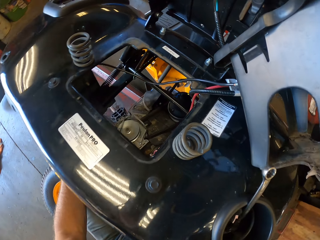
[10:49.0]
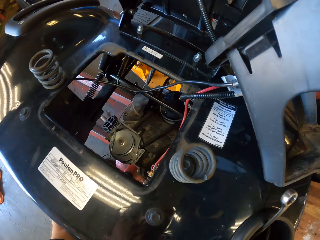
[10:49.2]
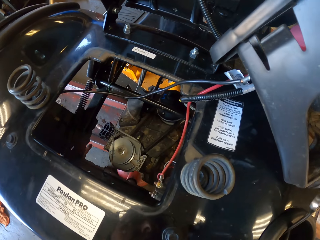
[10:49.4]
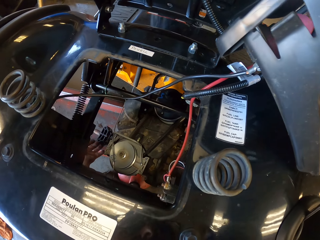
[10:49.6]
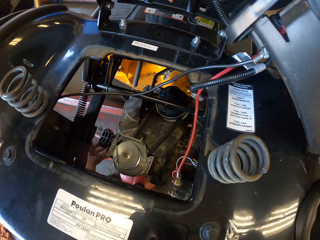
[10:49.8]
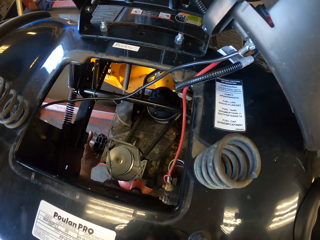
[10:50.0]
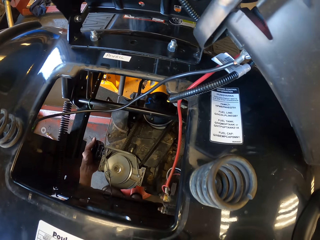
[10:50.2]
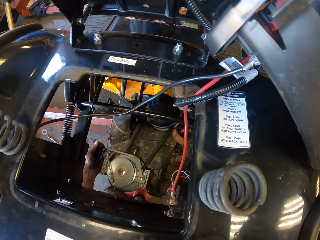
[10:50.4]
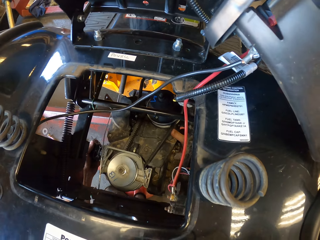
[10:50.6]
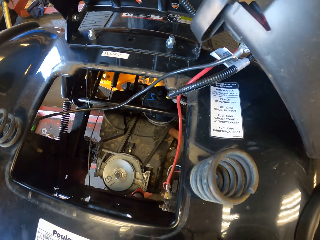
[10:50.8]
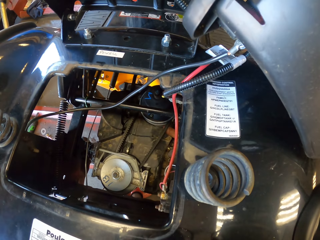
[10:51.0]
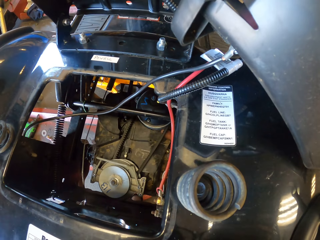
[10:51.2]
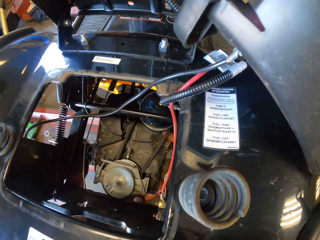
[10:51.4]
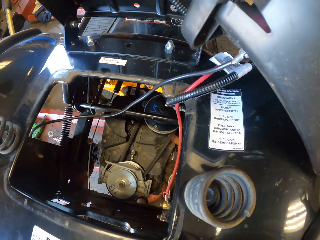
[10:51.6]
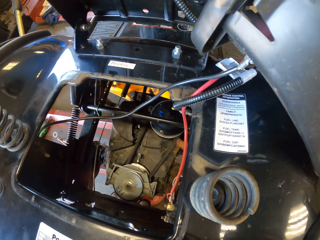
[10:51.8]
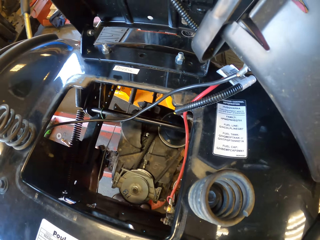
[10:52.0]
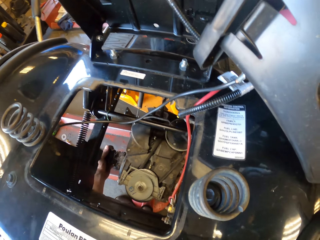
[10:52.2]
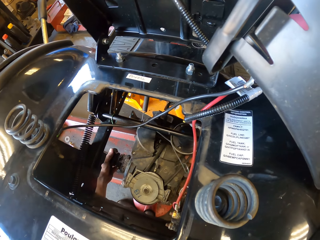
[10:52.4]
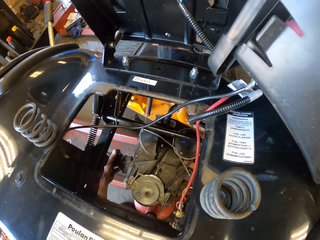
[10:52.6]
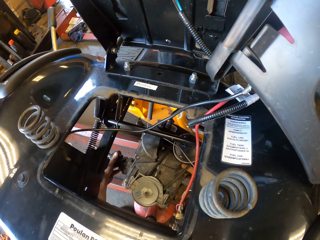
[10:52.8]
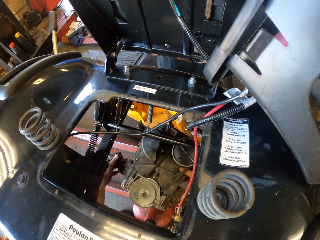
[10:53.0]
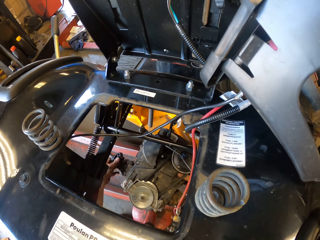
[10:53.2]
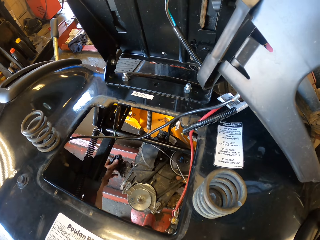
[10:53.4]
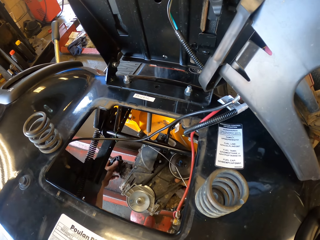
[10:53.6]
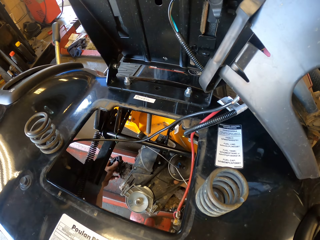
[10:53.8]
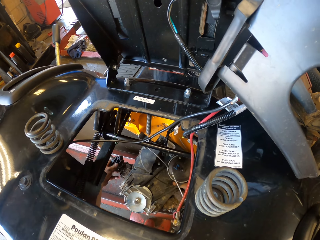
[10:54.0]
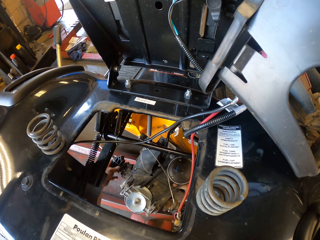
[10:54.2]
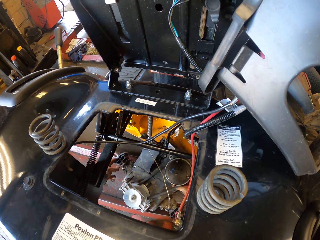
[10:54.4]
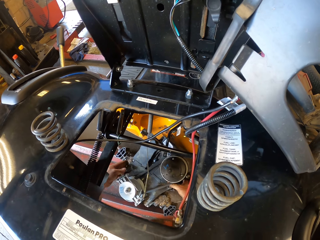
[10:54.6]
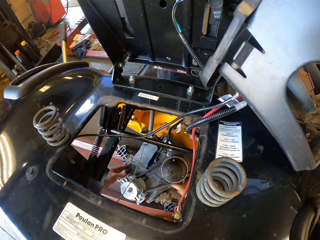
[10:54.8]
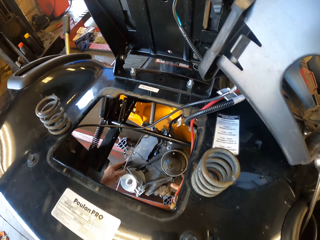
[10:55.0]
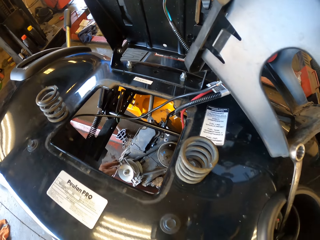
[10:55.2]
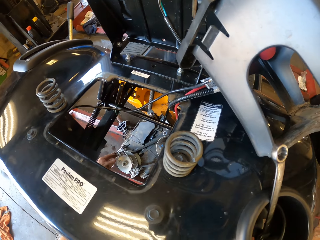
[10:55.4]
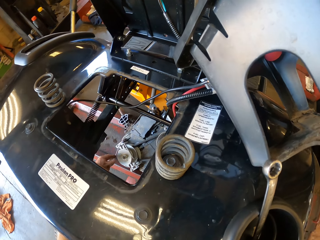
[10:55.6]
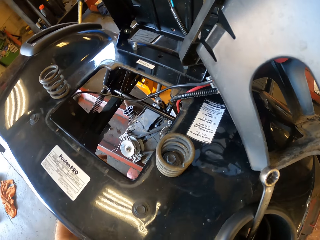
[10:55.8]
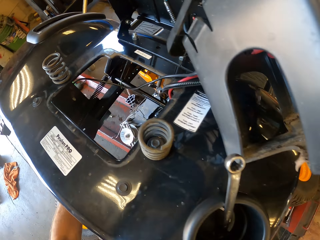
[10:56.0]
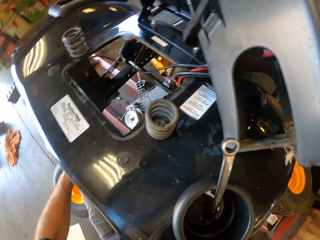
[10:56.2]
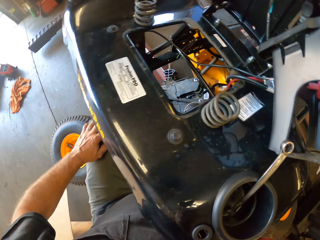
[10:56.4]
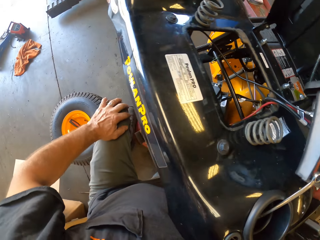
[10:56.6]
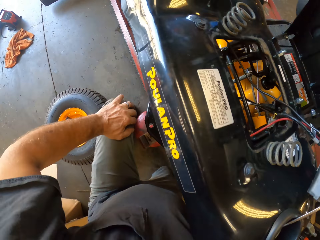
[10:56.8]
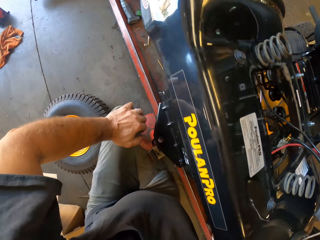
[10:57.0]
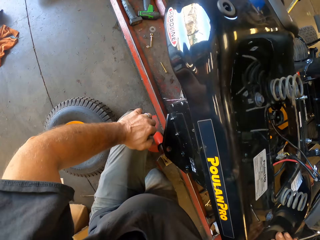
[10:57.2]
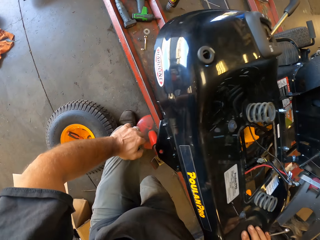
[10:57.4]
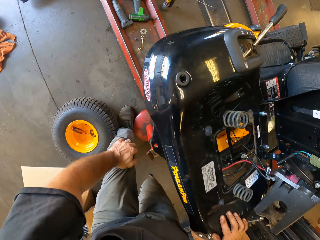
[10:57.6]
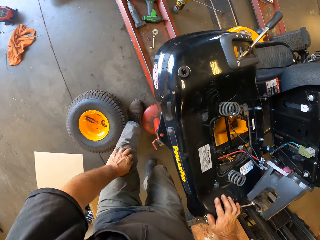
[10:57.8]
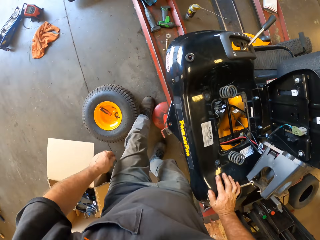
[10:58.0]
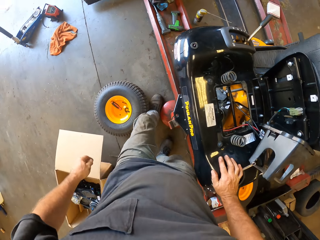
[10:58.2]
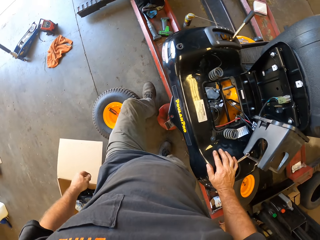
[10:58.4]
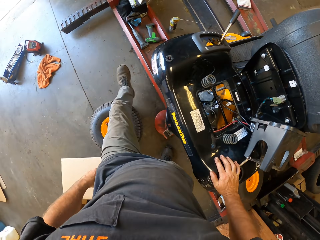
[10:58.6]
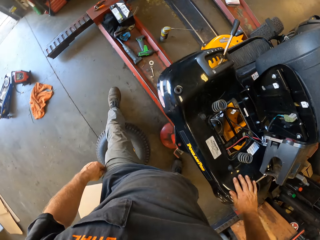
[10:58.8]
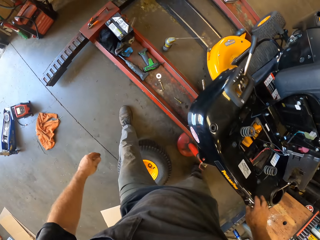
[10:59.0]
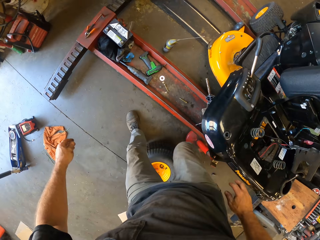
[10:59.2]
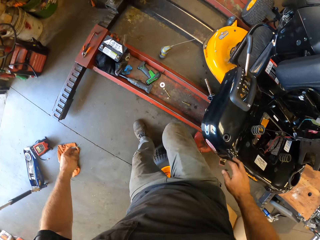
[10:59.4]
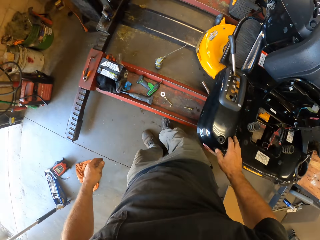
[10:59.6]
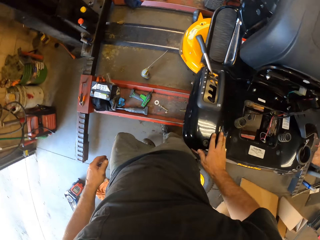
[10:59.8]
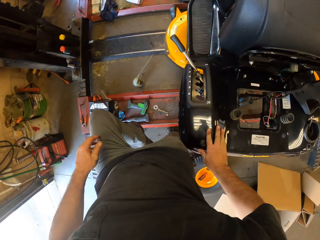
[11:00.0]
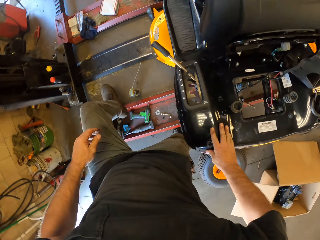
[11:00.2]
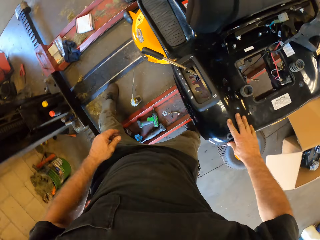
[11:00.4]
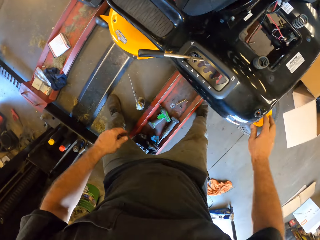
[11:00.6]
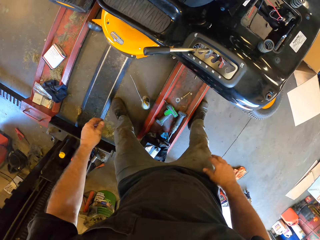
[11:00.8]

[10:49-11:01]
The camera wearer removes the engine. They move the engine part. They touch the car. They stand. They step forward.

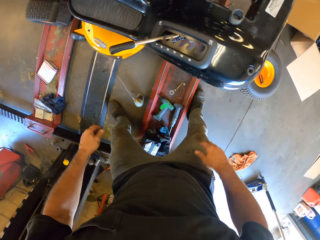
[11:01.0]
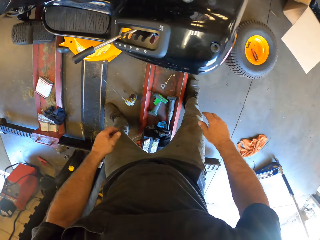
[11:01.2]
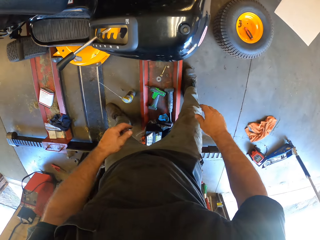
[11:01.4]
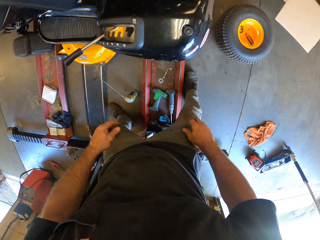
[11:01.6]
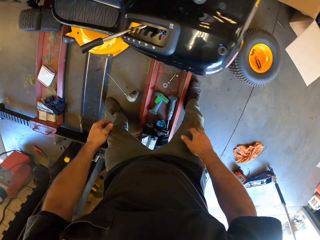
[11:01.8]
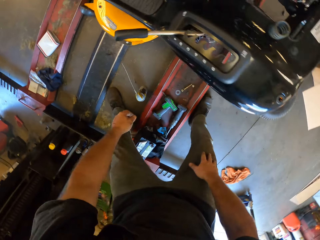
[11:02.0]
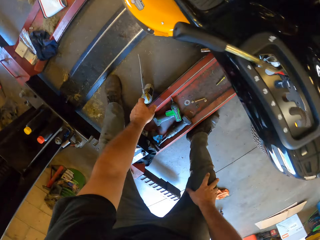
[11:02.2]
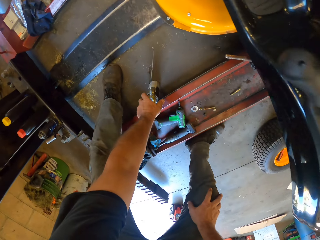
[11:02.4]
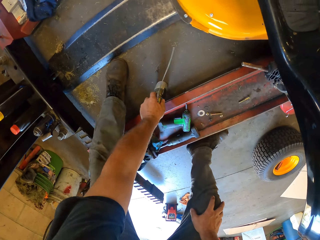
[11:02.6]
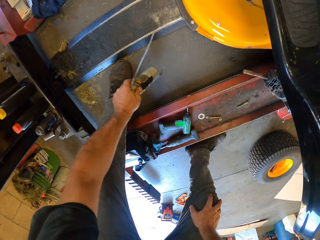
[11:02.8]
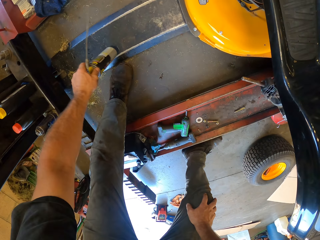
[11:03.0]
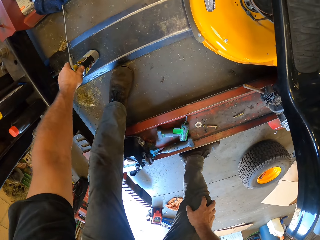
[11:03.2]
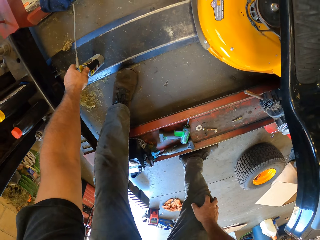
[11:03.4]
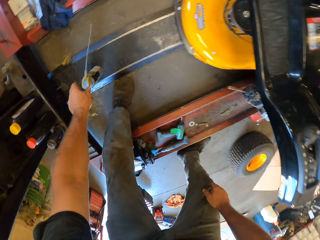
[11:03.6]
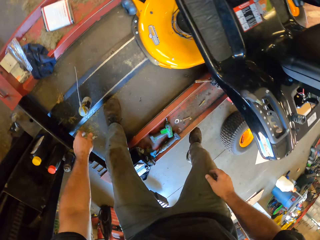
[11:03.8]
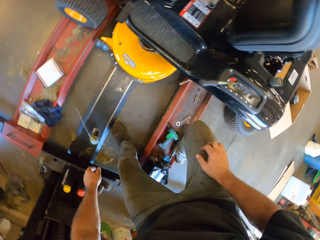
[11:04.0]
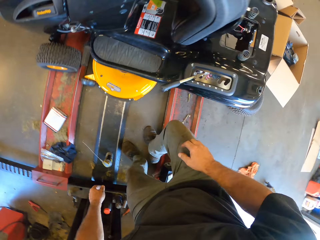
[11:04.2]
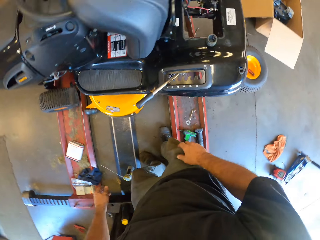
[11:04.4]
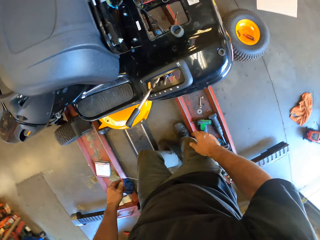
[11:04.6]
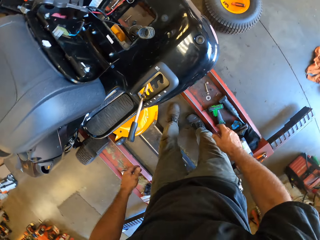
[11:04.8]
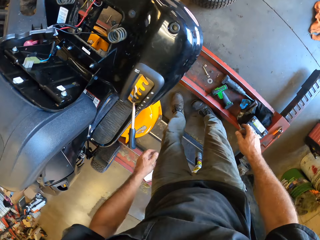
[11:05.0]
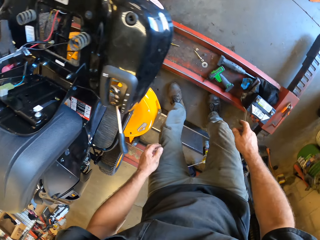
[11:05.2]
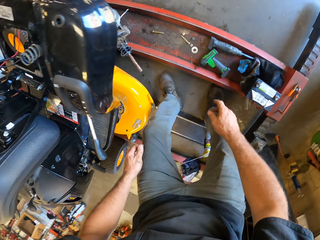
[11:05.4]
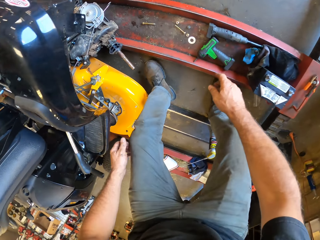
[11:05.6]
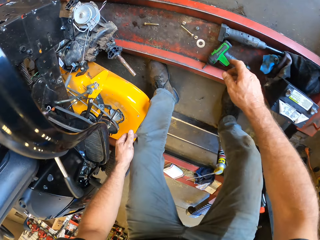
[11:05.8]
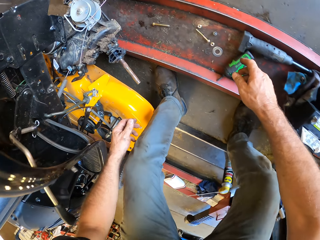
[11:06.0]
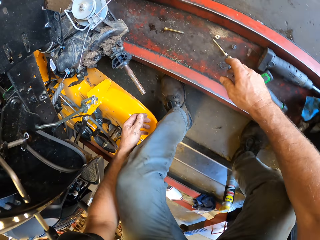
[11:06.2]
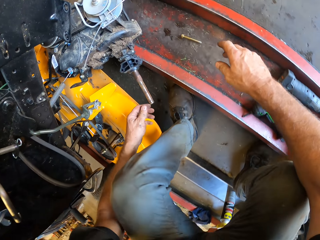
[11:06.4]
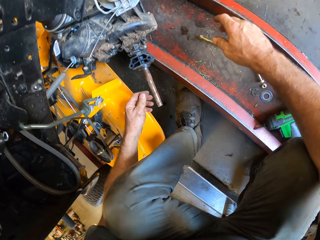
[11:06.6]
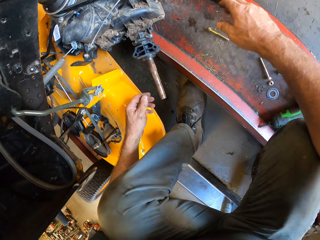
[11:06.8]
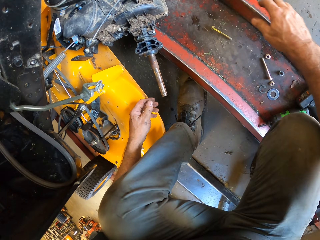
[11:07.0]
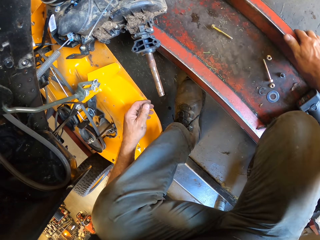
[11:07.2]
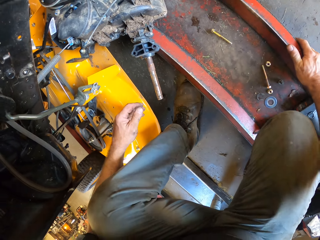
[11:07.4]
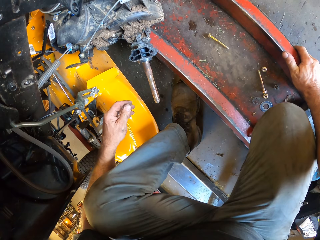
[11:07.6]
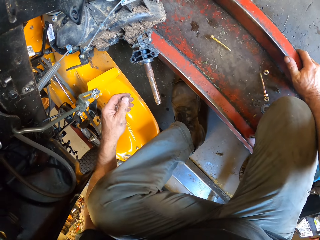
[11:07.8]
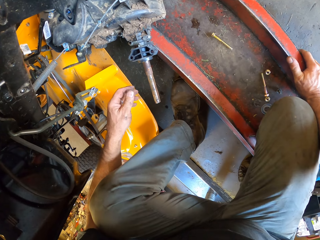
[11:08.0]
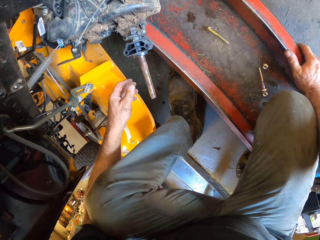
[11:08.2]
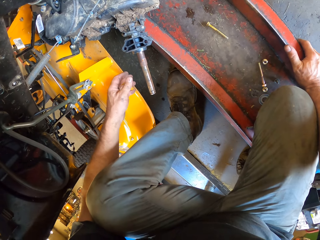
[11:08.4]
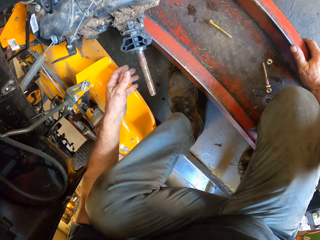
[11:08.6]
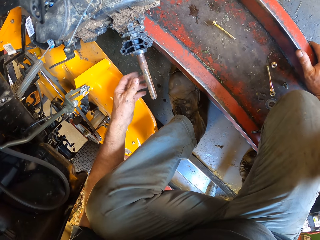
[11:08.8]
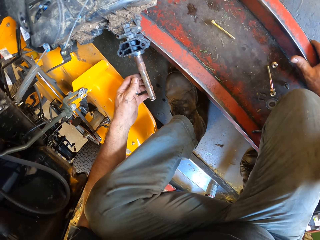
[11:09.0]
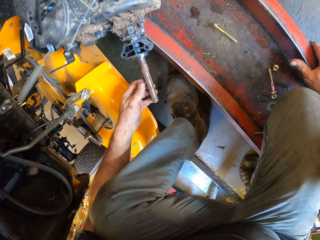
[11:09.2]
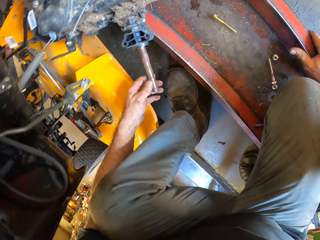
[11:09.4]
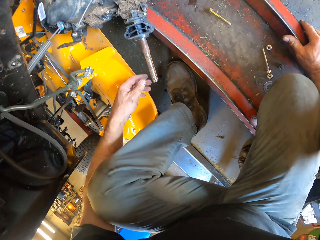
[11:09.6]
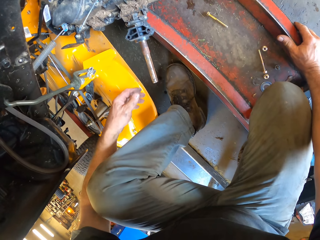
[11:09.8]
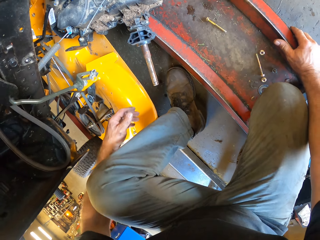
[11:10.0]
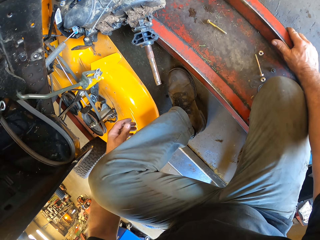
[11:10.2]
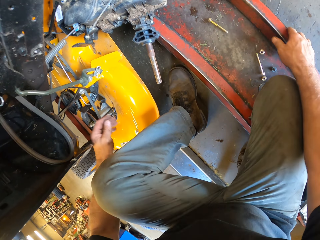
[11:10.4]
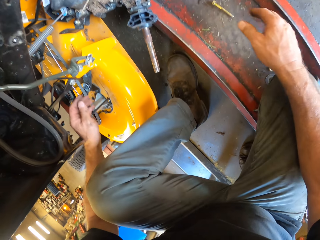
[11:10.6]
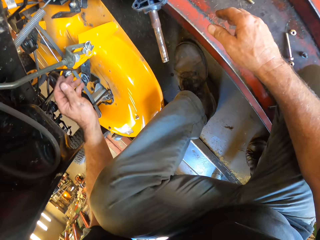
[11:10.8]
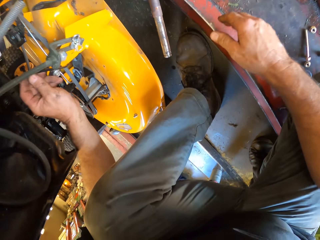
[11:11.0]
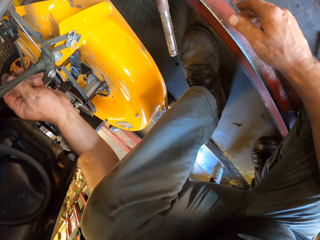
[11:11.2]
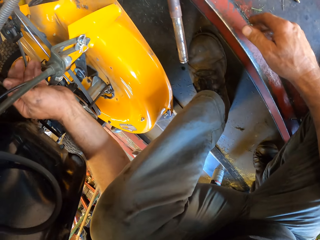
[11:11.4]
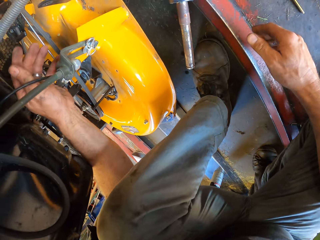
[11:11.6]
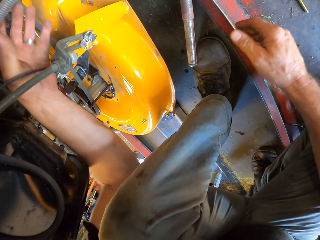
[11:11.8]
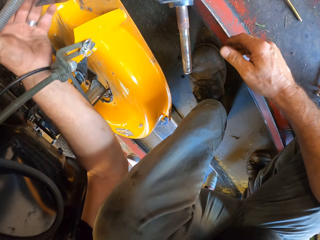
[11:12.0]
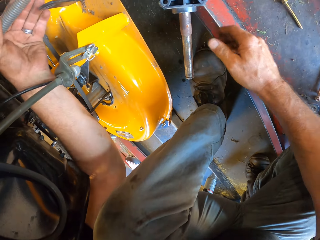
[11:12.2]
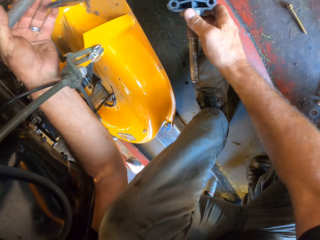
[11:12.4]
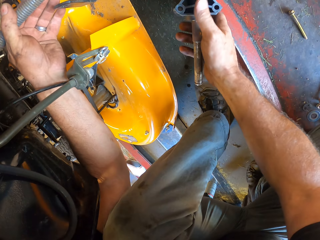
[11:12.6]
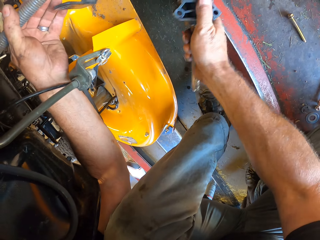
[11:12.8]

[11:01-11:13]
The camera wearer looks around. They pick up the lubricant. They drop the lubricant. They move the leg. They squat. They look around. They touch the engine part. They lift the engine.
